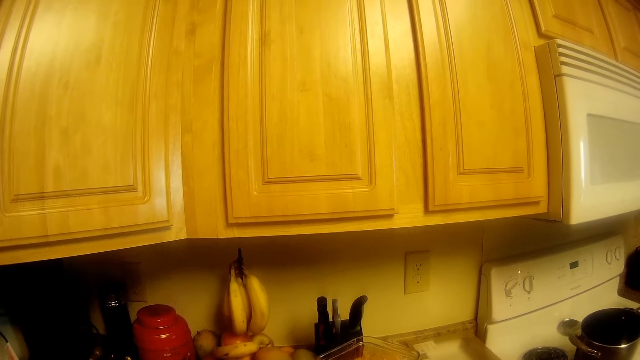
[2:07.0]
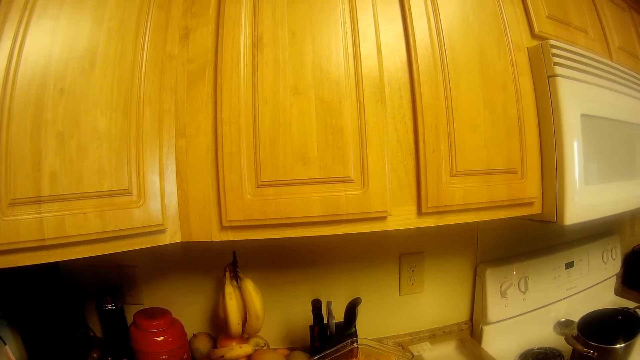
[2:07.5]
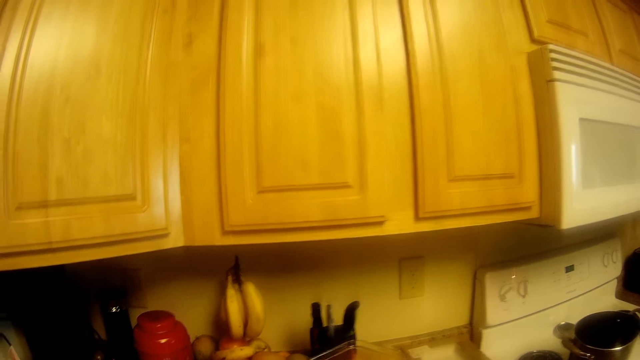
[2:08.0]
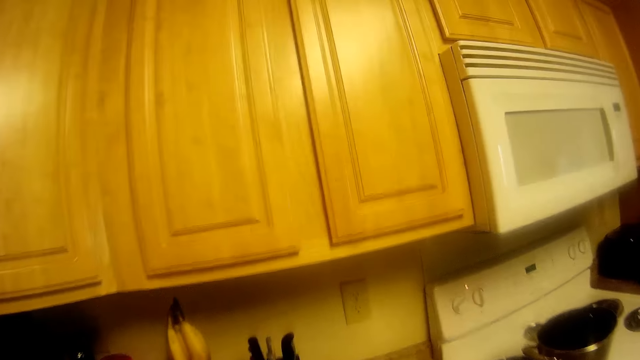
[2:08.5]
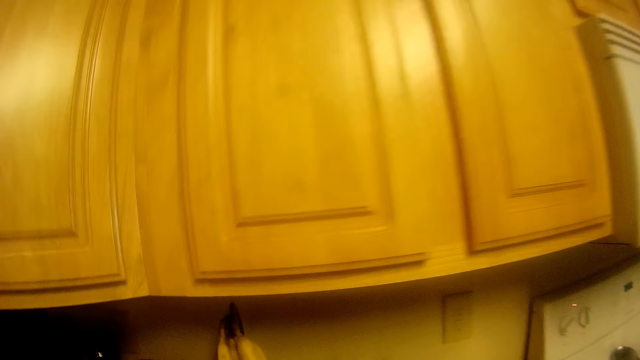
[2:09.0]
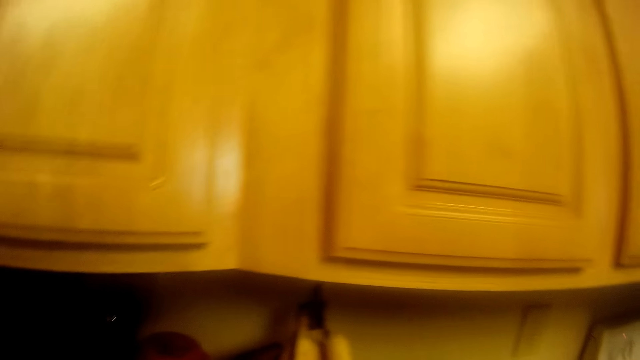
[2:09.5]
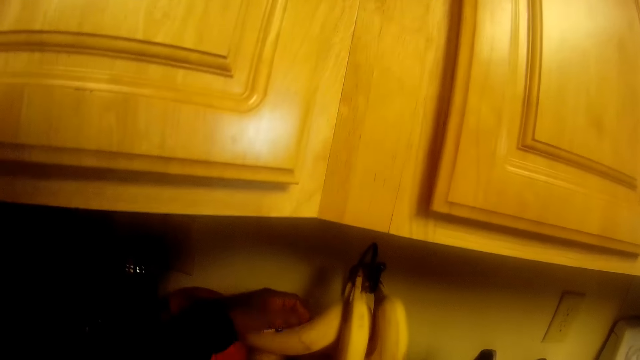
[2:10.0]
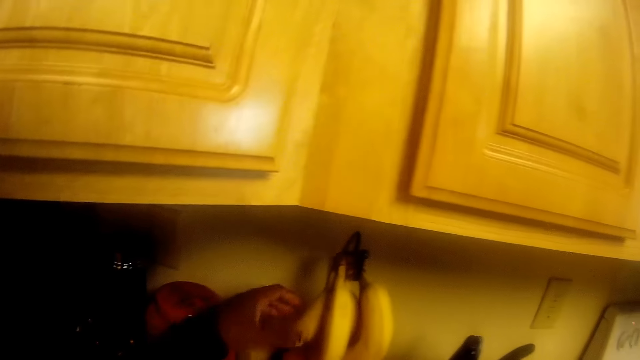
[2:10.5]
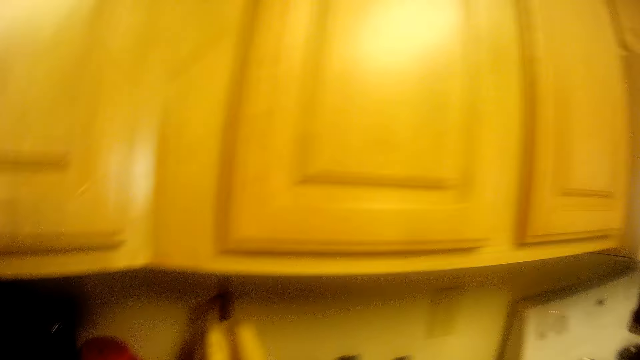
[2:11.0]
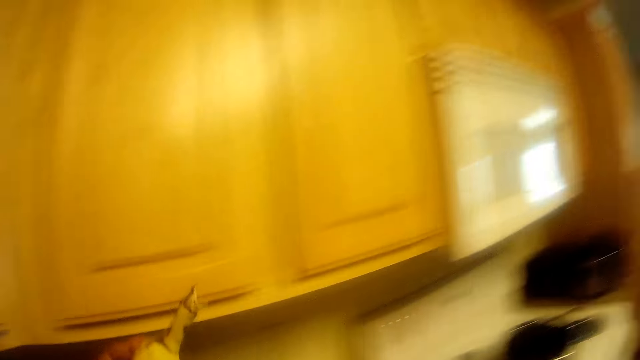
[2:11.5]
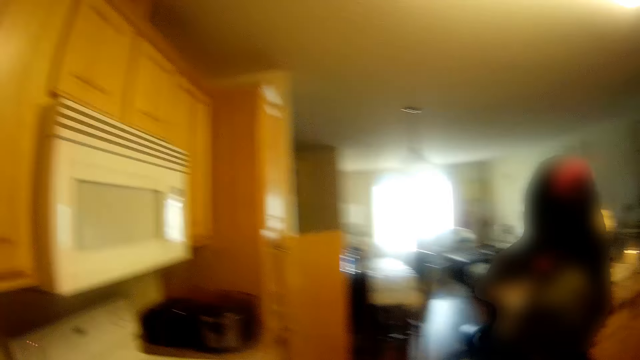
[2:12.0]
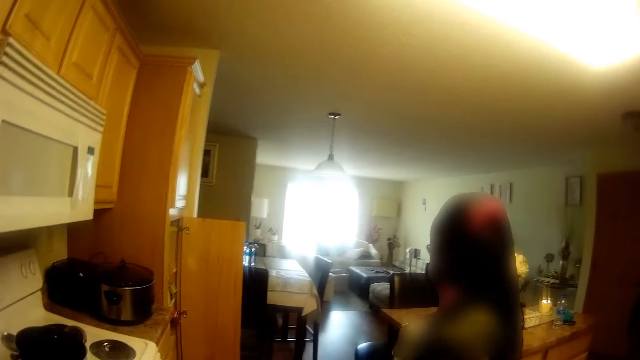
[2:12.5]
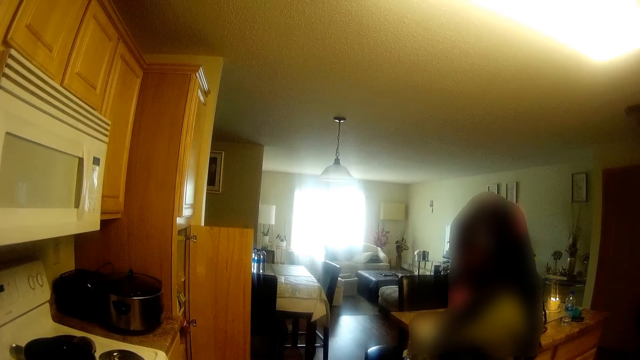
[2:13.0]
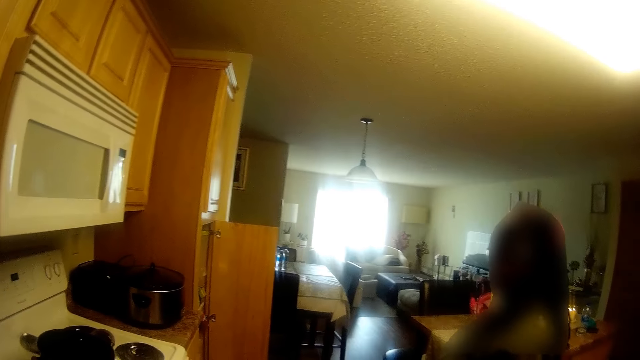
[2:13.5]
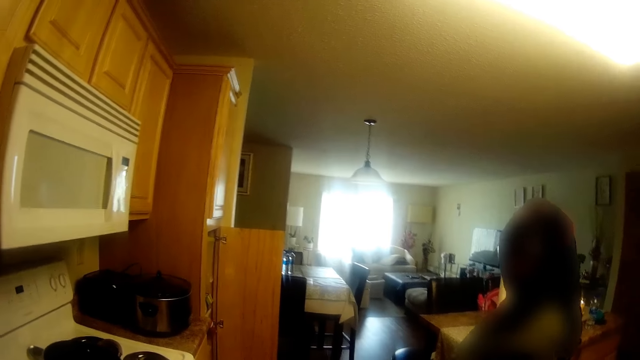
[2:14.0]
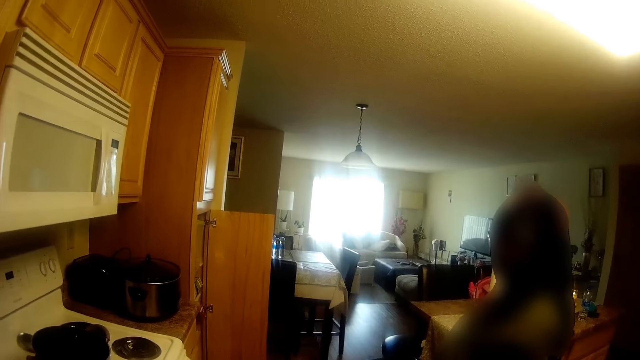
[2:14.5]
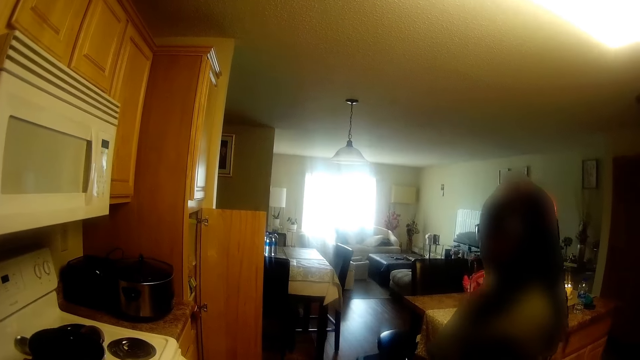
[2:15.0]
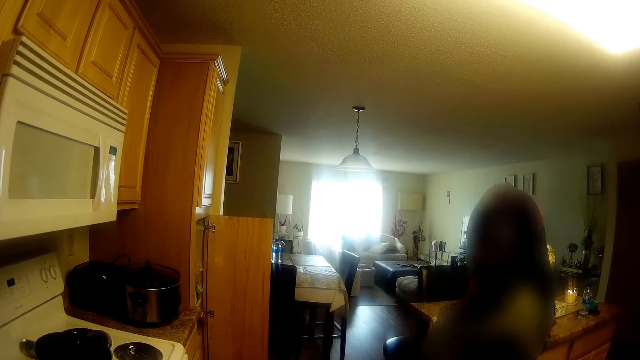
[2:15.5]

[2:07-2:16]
The camera wearer looks at the bananas. She holds a banana on a kitchen slab with her left hand. She touches the bananas. She picks up the banana on the kitchen slab with her left hand.

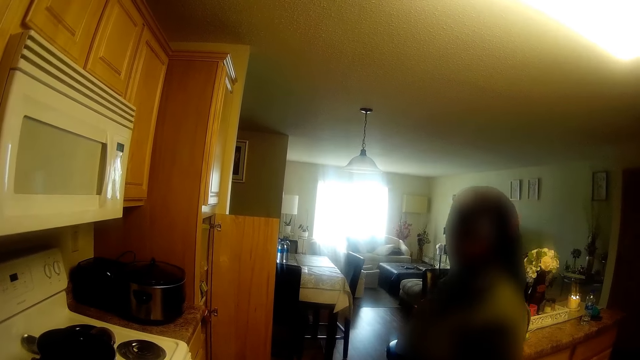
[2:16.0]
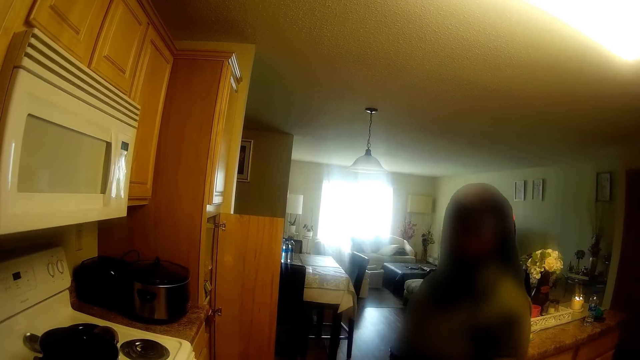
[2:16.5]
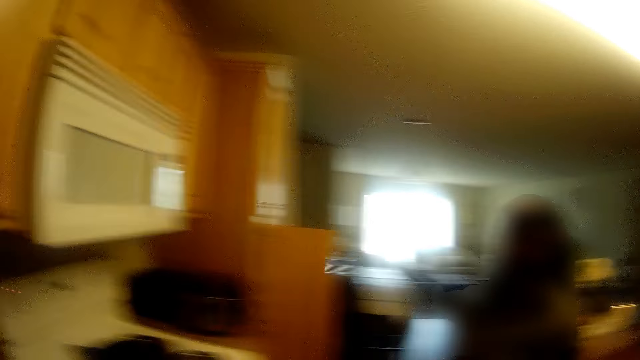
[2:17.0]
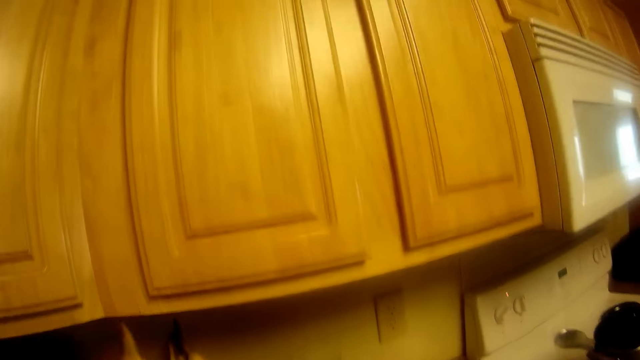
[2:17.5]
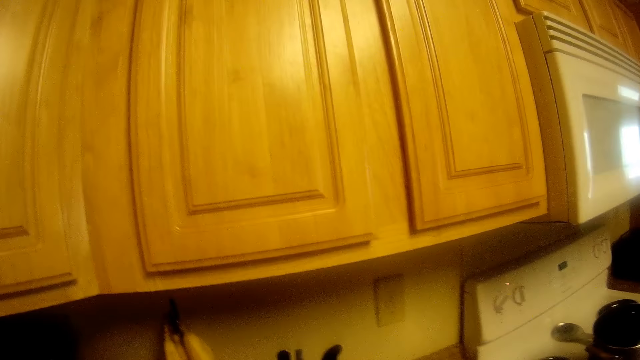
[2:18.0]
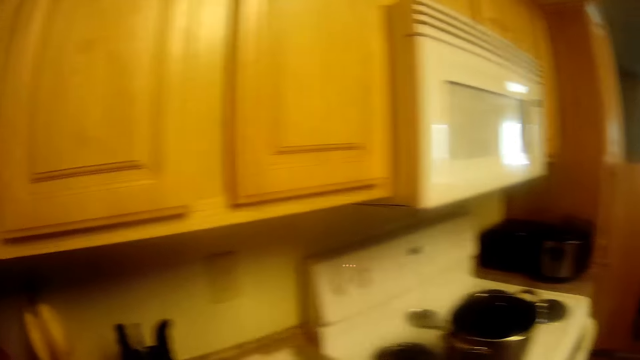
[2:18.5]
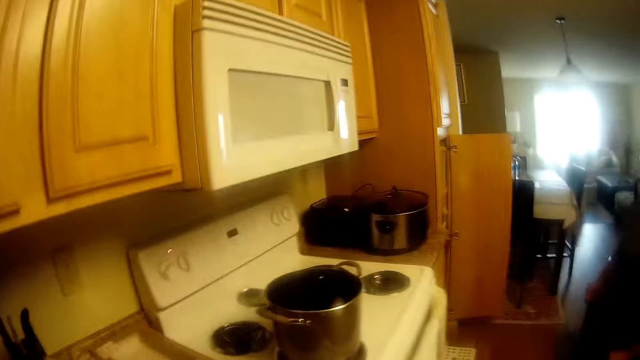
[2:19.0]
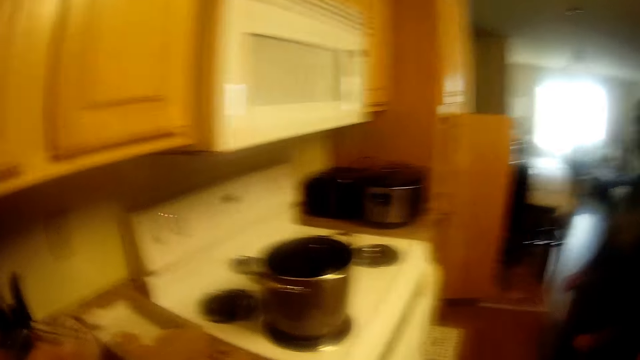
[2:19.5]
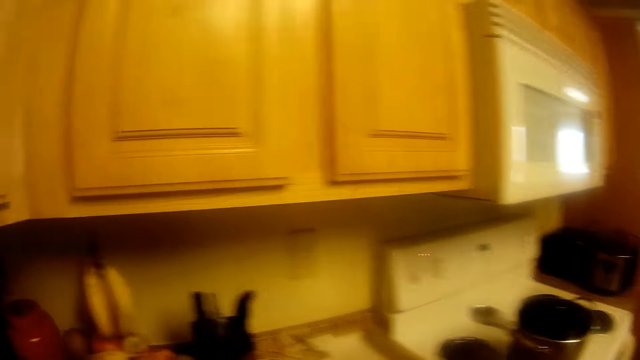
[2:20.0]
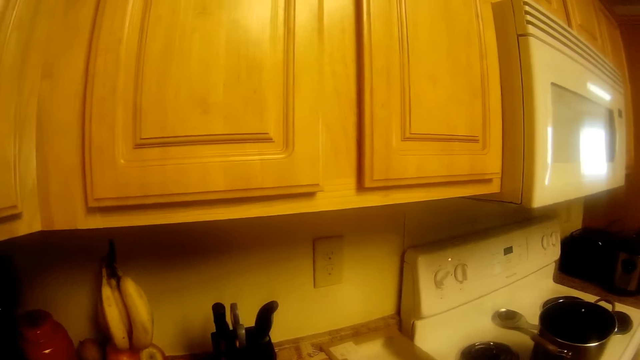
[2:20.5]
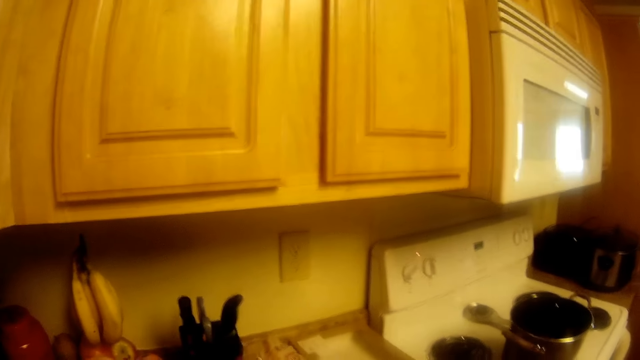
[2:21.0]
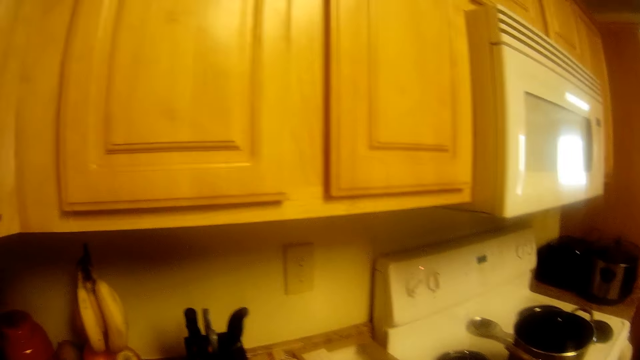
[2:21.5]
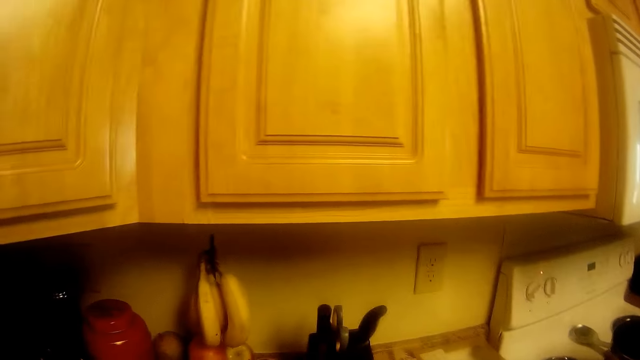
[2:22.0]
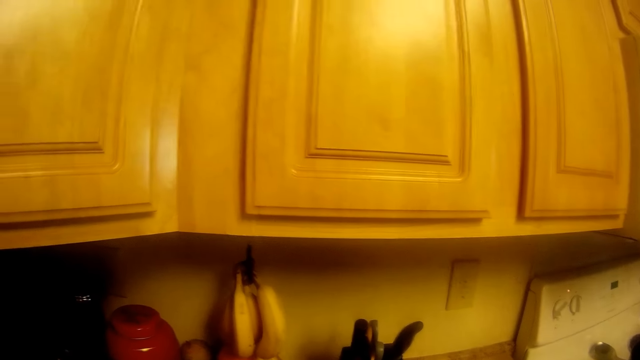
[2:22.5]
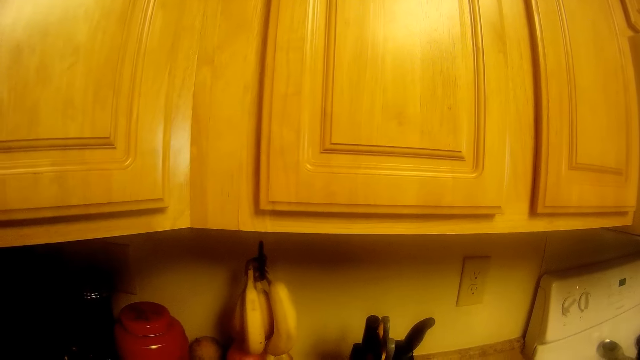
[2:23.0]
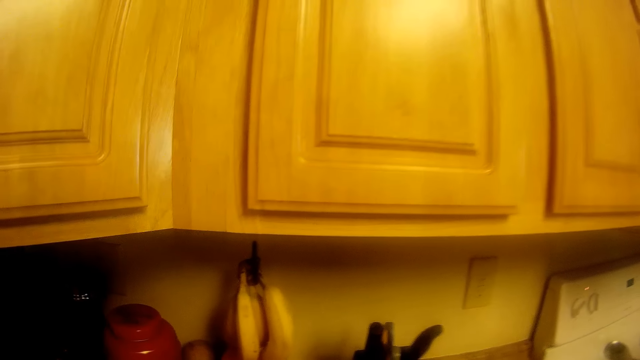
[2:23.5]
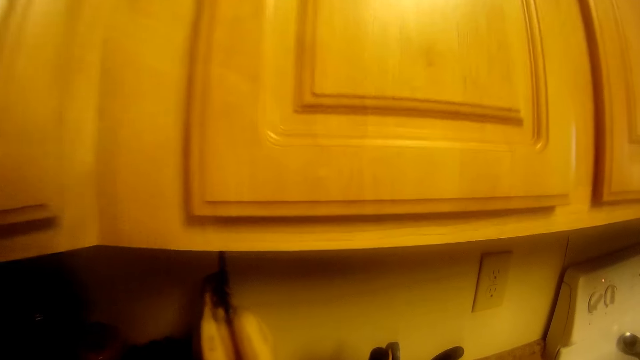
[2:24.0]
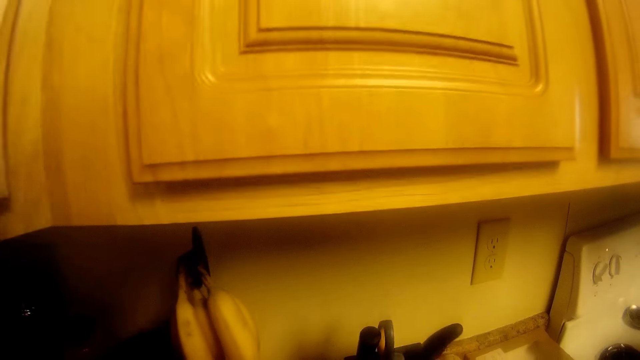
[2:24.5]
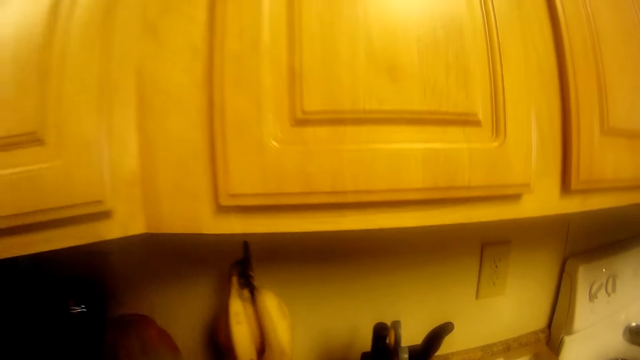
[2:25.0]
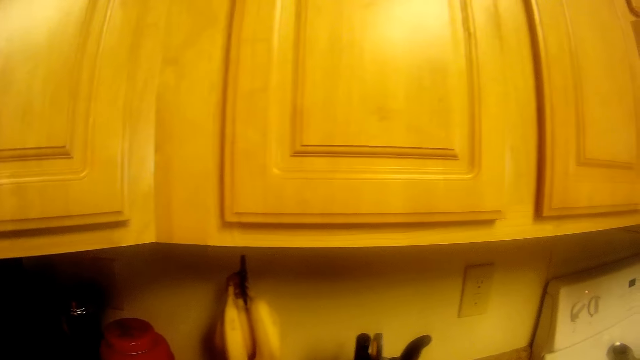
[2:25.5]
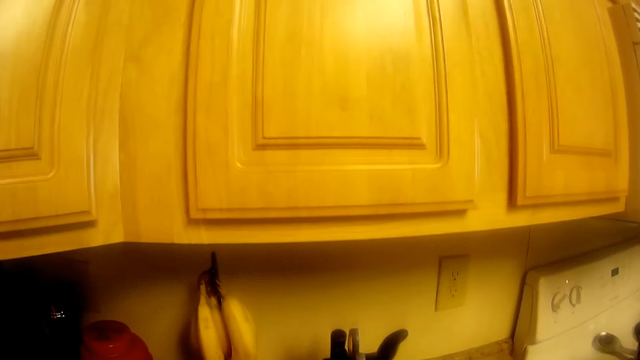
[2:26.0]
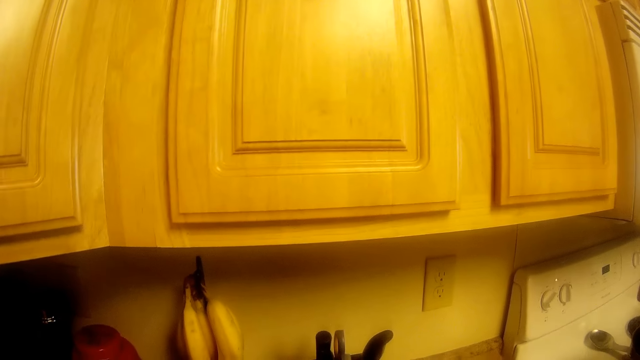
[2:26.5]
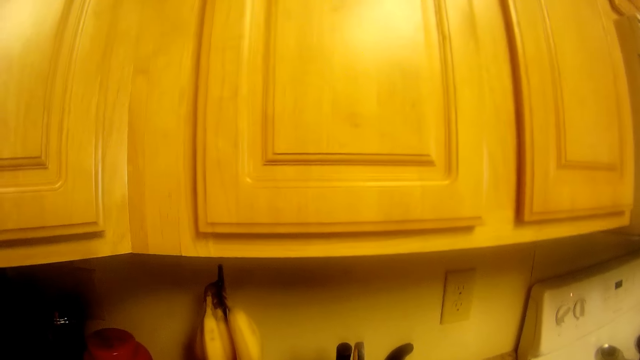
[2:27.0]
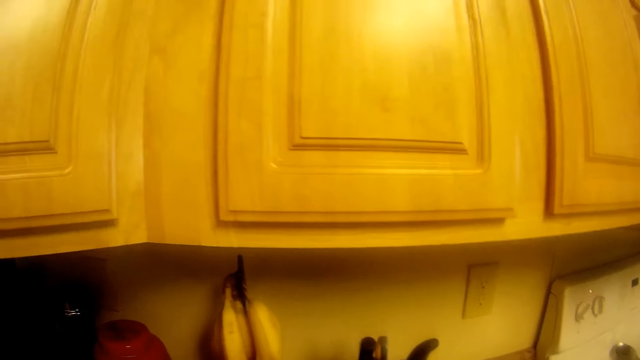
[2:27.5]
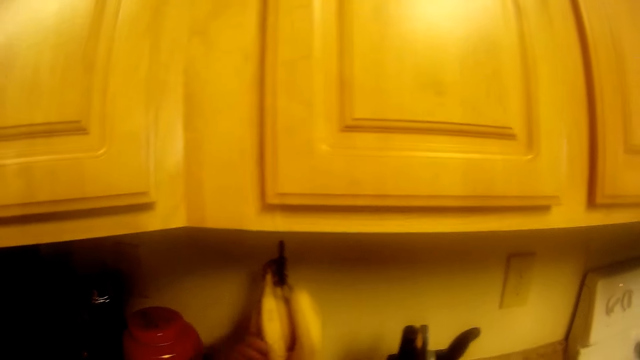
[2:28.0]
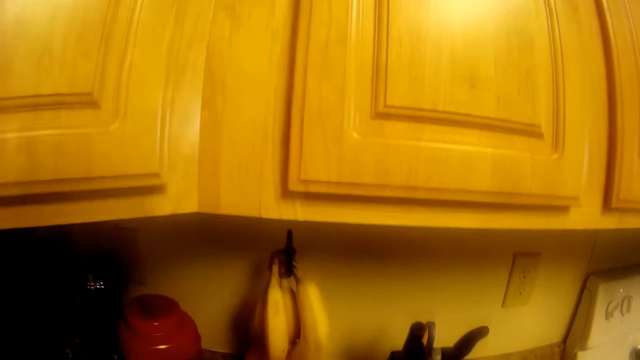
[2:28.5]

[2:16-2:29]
The camera wearer talks to the woman. She puts down the banana. She looks on at the counter. She picks up a jar or mango on the kitchen slab with her left hand.
